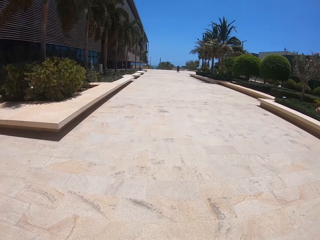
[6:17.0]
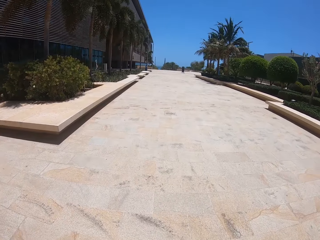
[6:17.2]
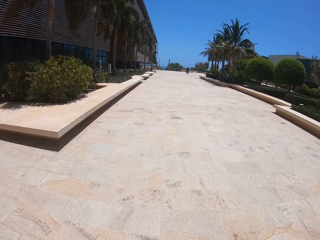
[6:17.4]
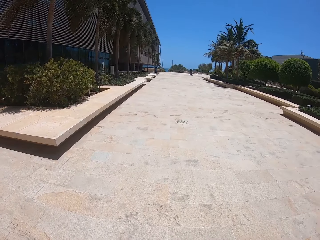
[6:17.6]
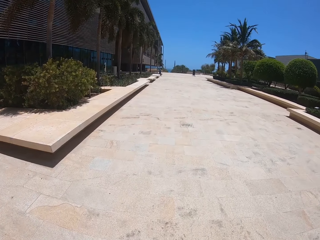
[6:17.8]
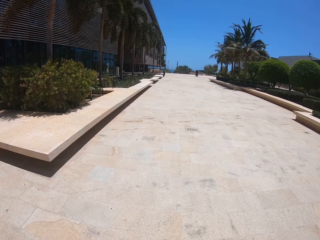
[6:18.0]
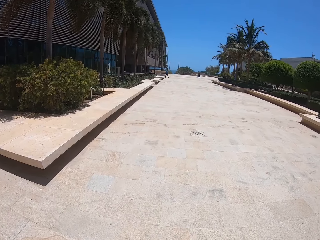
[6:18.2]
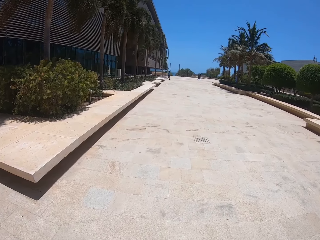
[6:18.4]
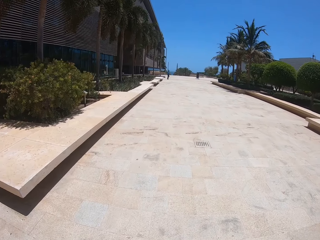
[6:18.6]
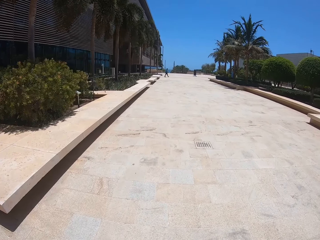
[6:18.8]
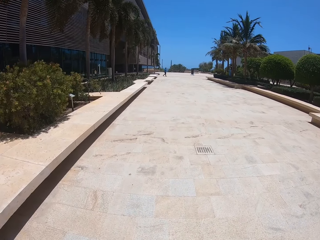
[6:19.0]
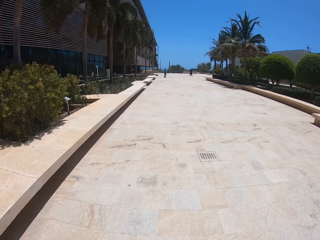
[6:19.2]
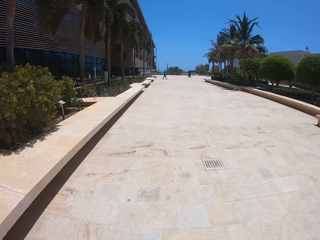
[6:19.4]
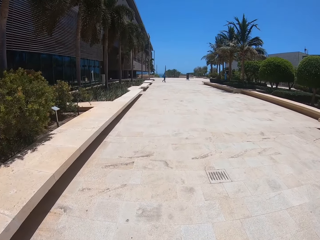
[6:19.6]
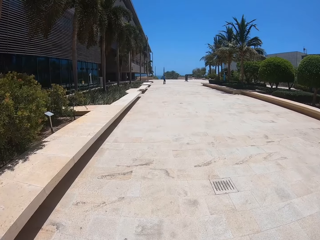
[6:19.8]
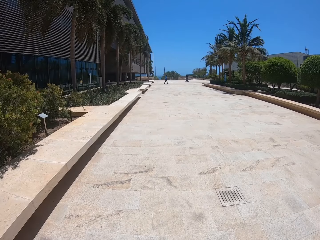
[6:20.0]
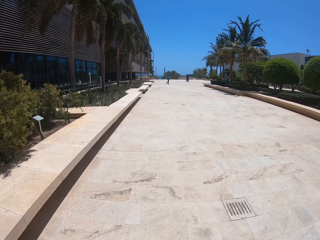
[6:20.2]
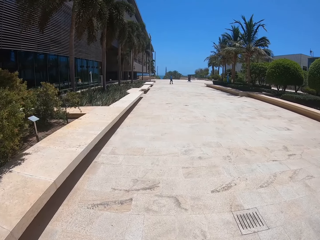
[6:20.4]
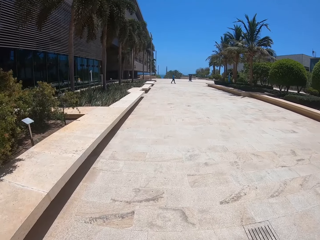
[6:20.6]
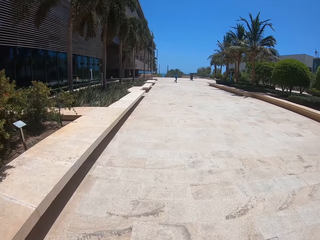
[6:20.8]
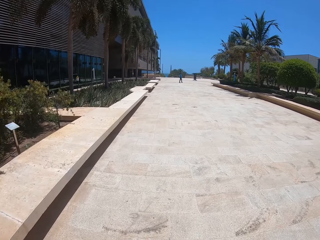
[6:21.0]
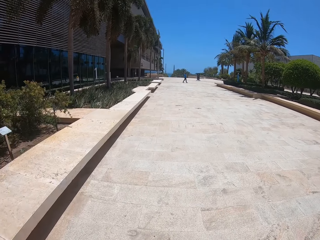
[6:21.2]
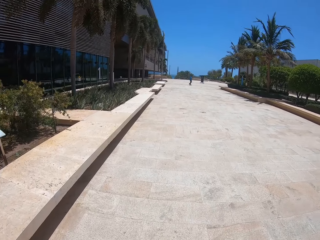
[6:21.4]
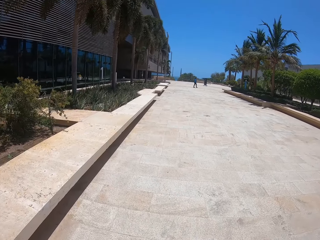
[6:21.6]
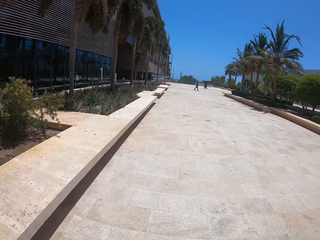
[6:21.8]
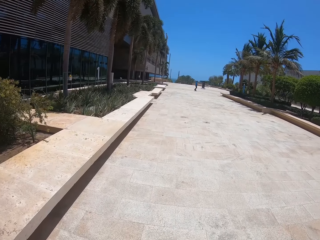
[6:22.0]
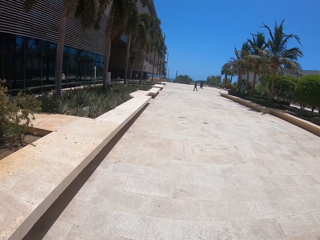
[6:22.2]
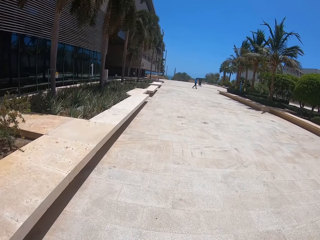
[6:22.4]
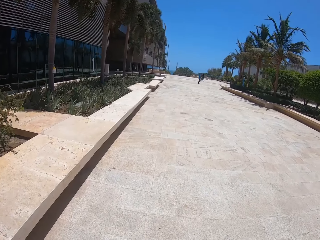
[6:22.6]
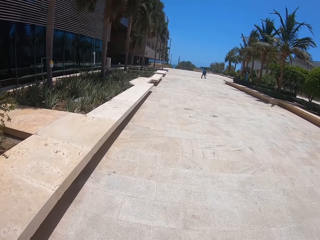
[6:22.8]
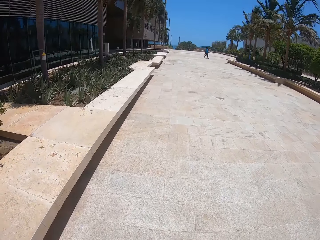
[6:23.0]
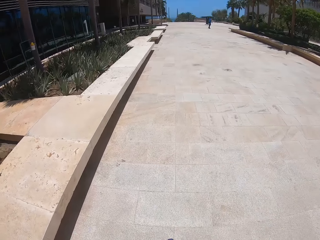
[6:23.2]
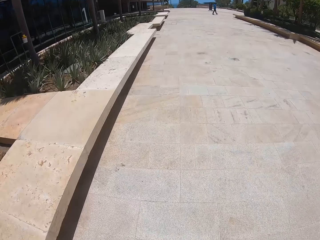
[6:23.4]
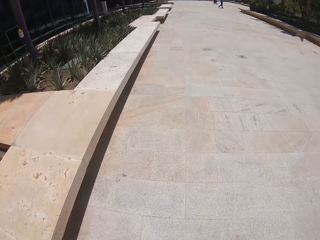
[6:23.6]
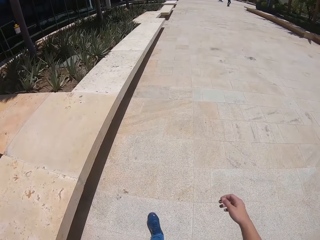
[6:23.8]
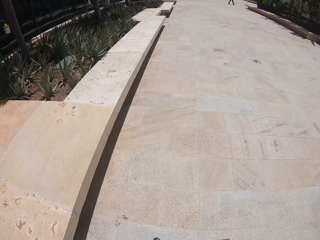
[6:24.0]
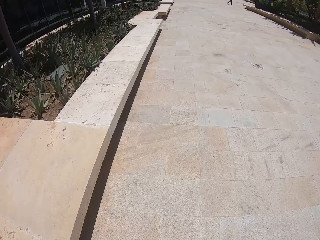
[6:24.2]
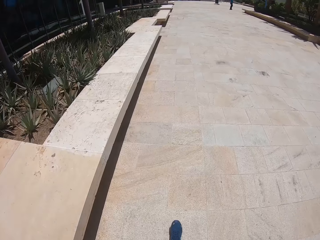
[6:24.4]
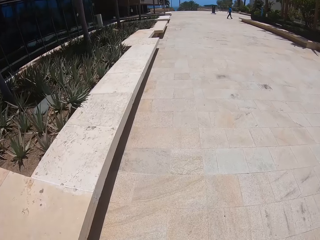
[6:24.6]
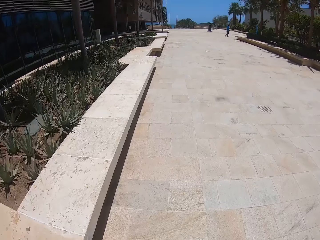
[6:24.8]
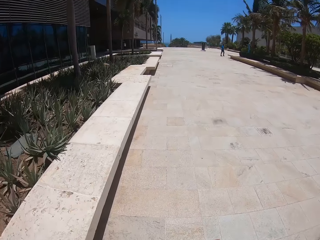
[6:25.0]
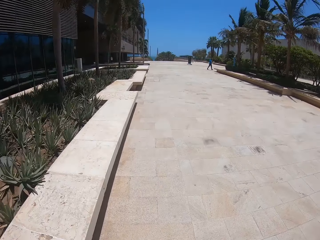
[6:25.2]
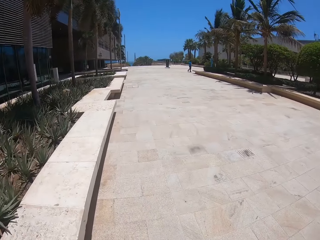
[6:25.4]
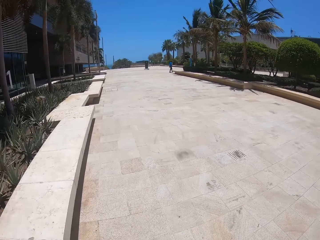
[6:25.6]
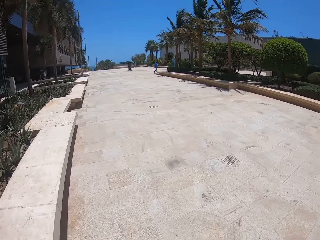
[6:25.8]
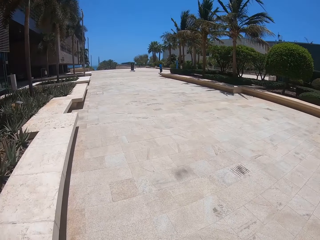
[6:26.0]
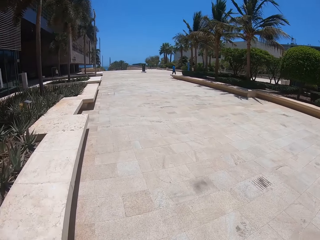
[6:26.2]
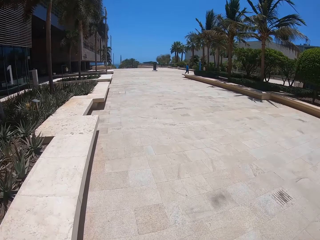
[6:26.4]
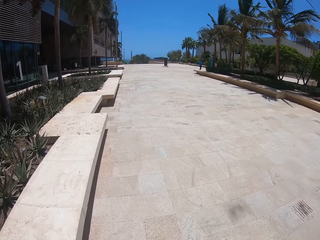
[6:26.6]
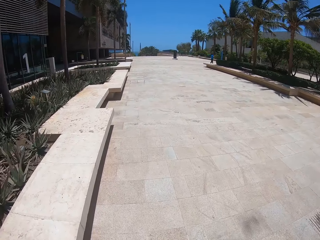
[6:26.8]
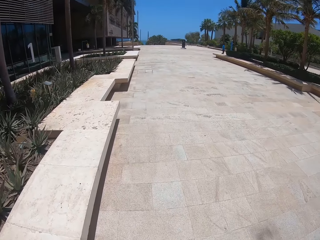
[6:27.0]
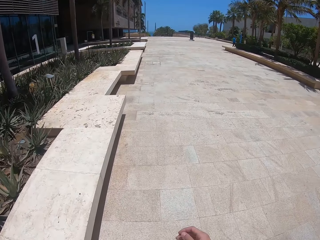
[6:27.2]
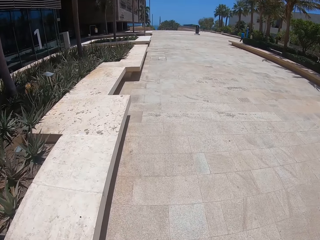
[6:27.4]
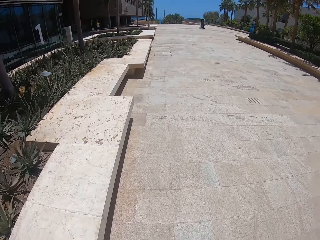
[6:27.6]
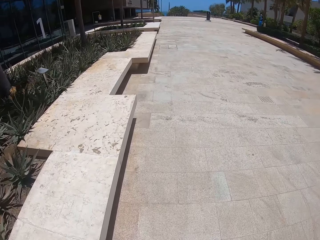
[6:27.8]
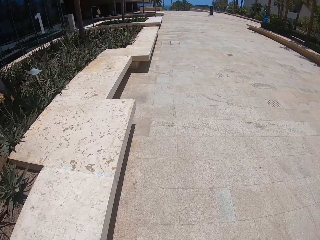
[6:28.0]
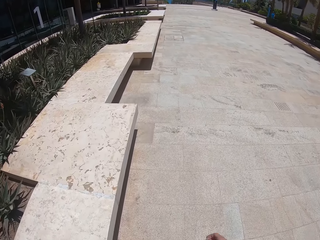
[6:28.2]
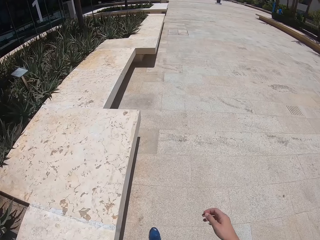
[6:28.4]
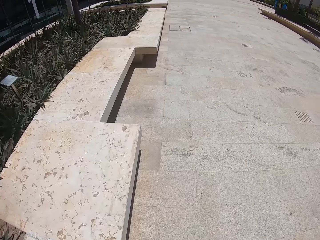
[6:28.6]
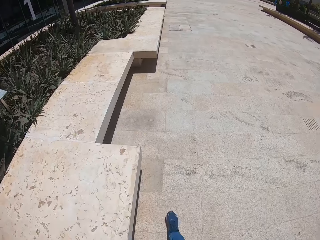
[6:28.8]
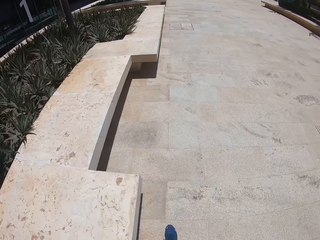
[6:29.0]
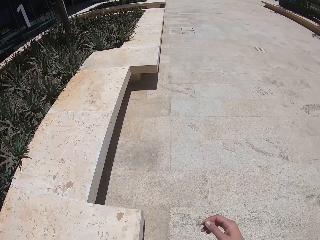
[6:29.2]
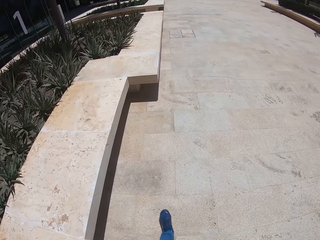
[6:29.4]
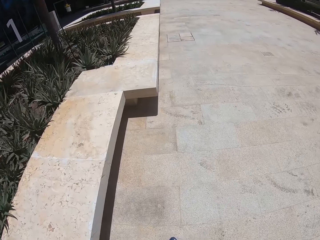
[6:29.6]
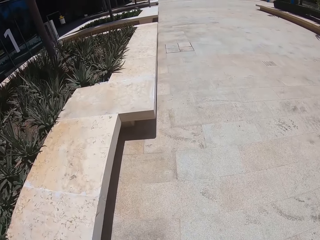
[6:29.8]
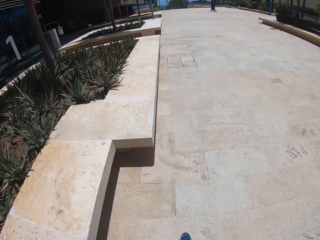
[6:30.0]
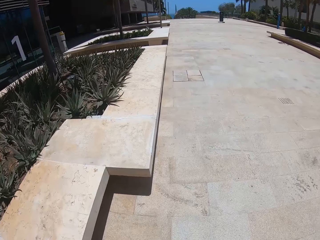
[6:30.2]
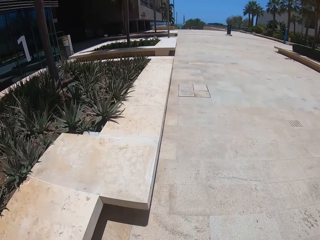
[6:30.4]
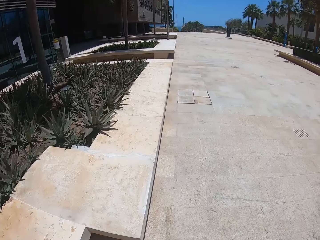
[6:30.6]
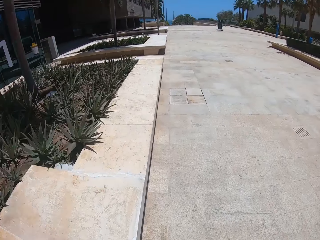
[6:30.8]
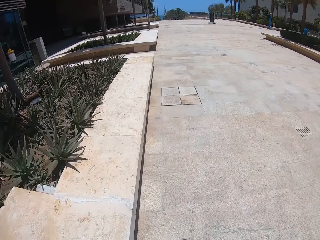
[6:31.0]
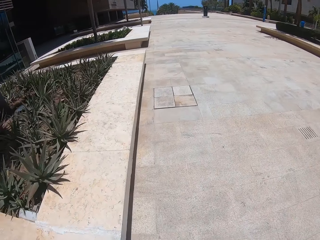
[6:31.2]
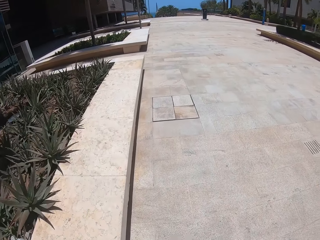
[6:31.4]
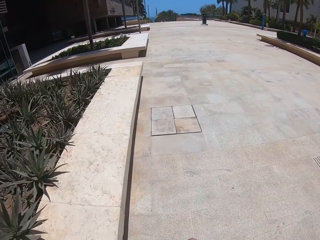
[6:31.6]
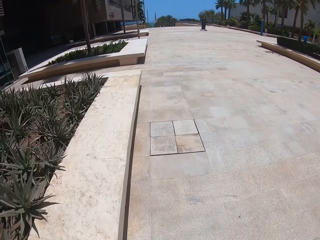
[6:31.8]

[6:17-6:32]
The camera wearer walks around. They raise the right hand. They walk around. They raise the right hand. They walk around.

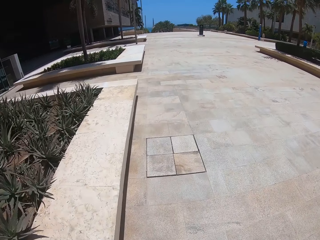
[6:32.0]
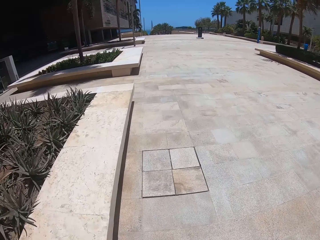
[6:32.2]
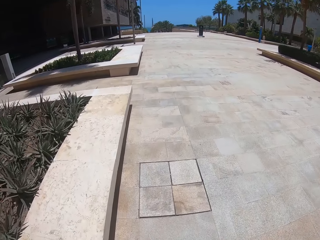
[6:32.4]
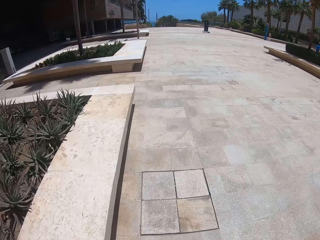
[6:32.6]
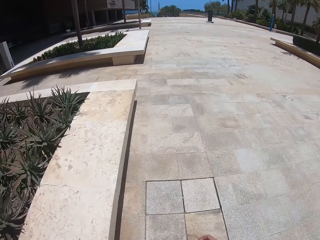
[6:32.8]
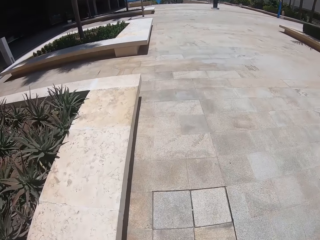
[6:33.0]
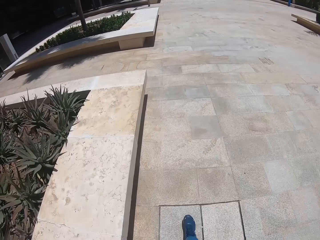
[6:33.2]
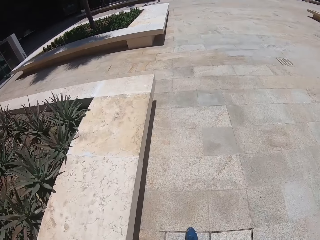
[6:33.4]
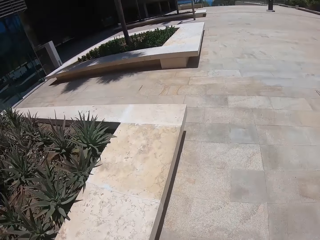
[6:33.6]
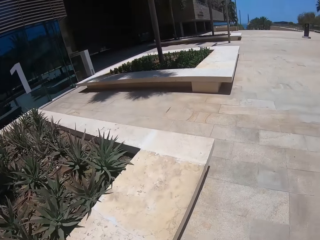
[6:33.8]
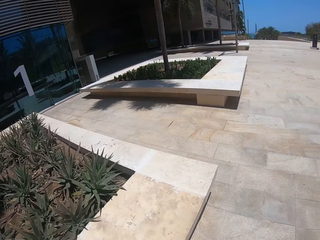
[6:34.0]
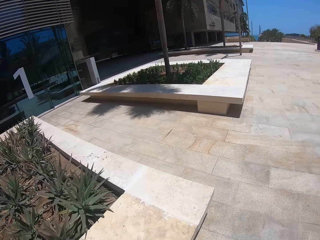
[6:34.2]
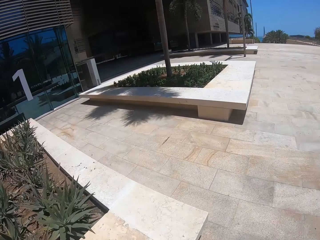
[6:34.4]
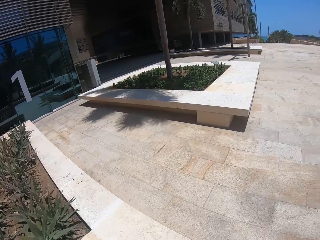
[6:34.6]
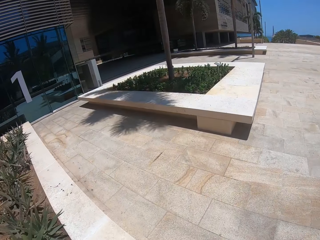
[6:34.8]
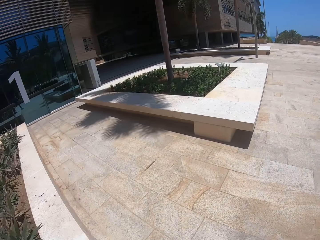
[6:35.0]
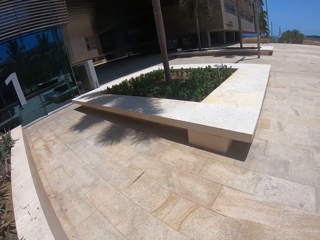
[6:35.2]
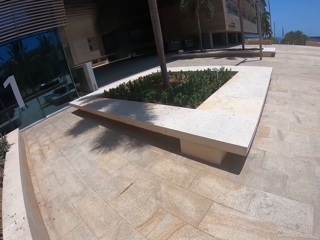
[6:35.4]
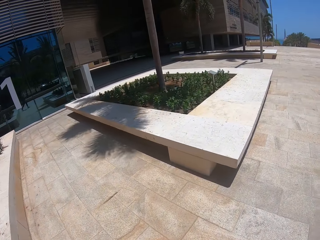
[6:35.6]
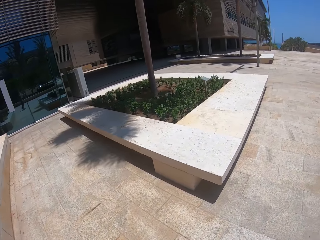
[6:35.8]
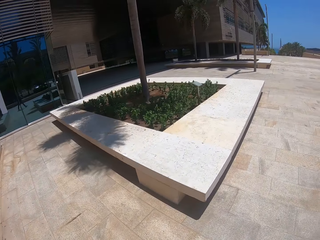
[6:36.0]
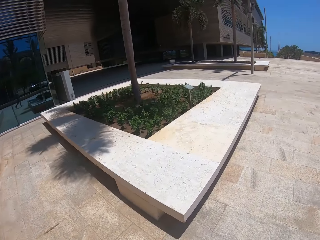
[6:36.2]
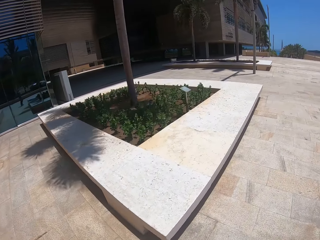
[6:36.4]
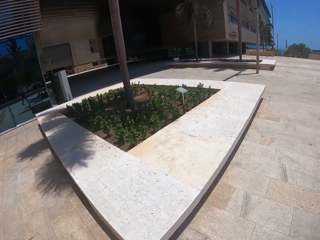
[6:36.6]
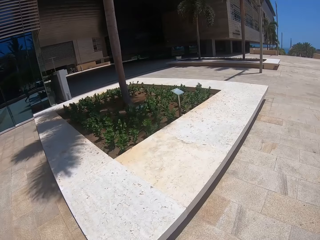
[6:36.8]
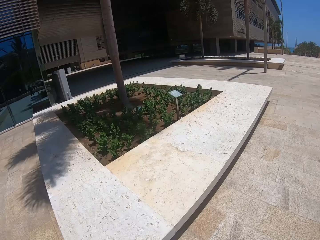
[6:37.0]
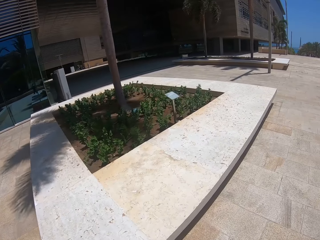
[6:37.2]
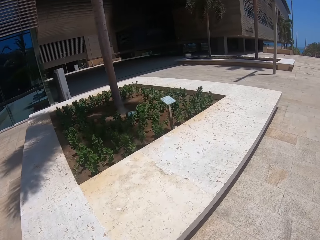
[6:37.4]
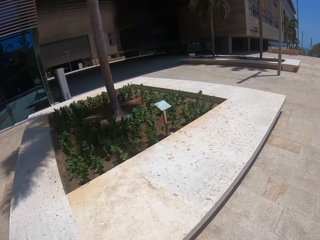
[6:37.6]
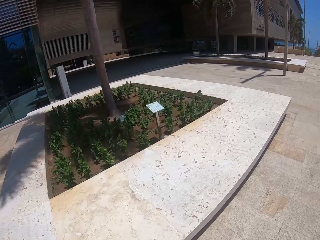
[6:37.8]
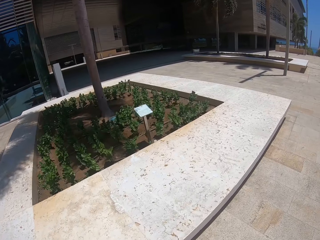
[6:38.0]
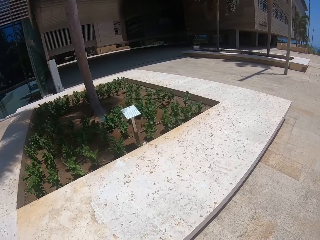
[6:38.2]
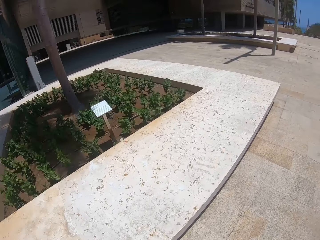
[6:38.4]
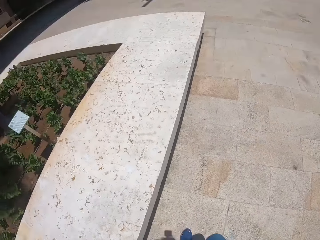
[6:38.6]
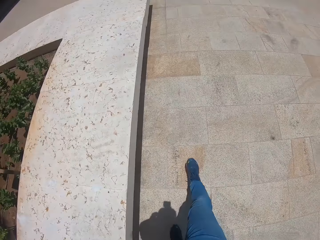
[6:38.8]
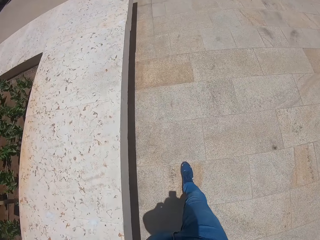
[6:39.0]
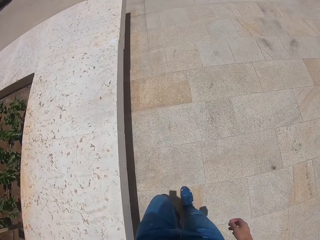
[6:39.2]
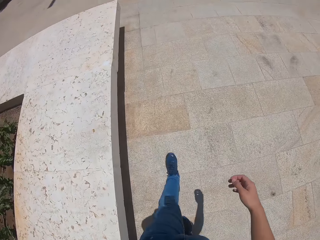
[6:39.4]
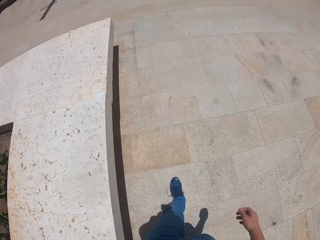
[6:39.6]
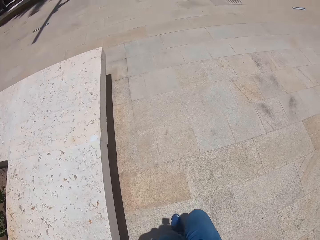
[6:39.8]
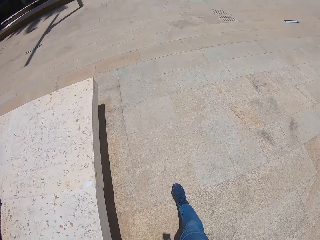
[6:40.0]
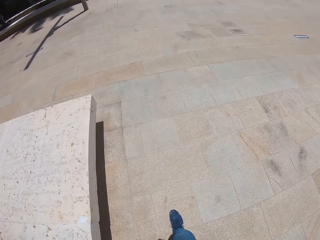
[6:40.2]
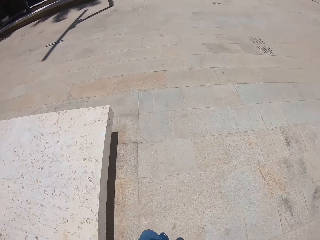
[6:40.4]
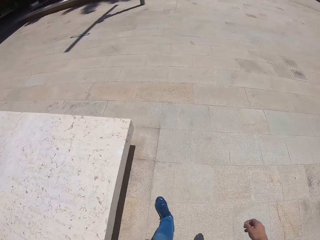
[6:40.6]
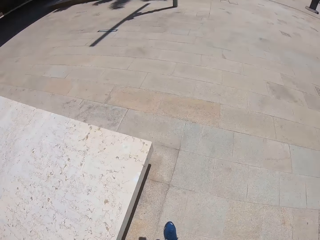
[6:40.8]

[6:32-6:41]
The camera wearer looks around. They raise the right hand.
